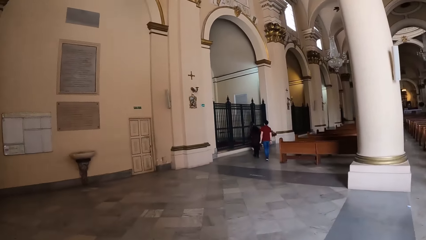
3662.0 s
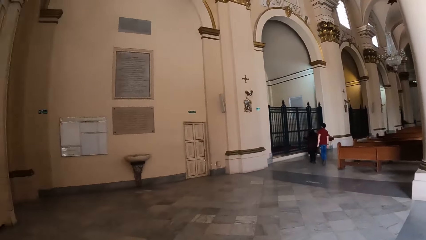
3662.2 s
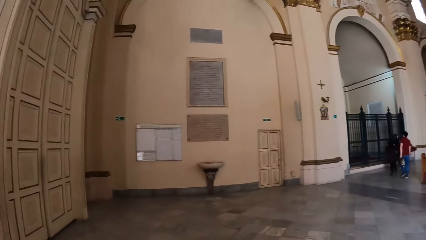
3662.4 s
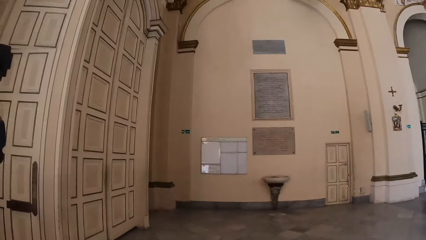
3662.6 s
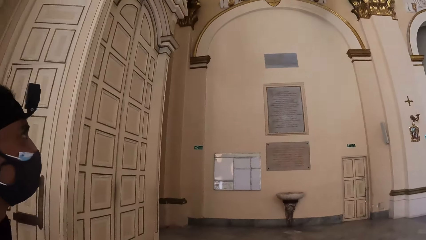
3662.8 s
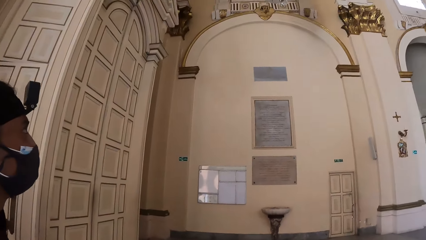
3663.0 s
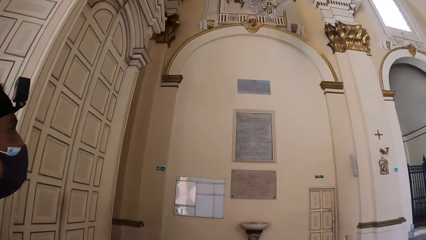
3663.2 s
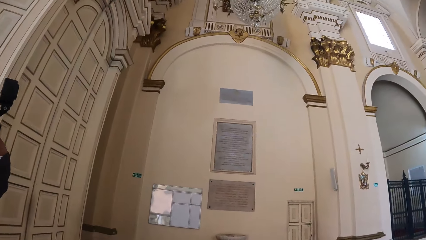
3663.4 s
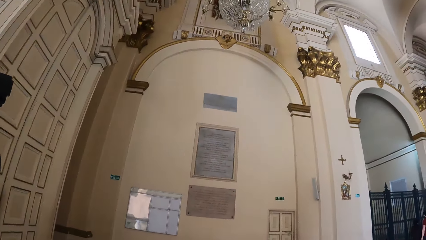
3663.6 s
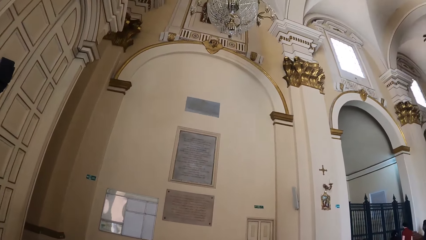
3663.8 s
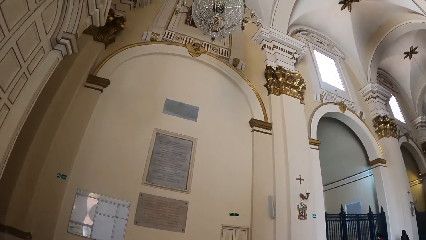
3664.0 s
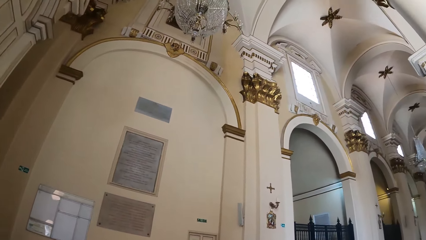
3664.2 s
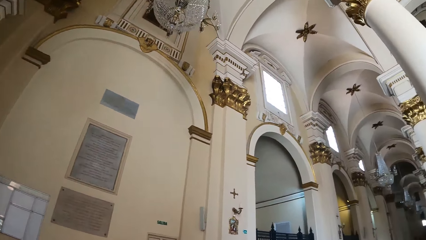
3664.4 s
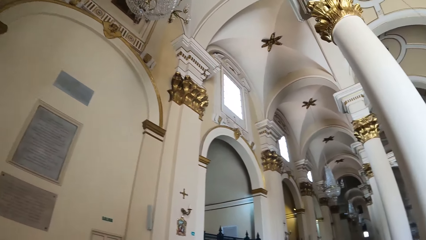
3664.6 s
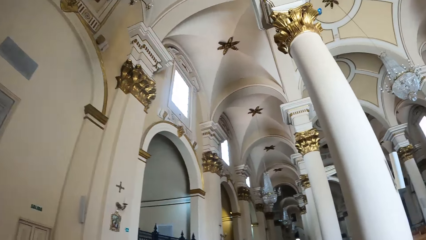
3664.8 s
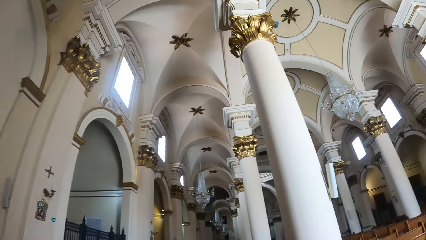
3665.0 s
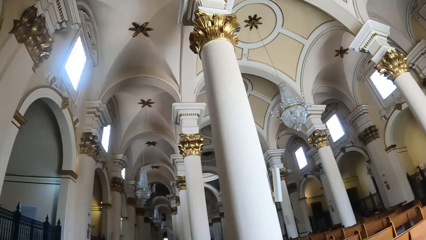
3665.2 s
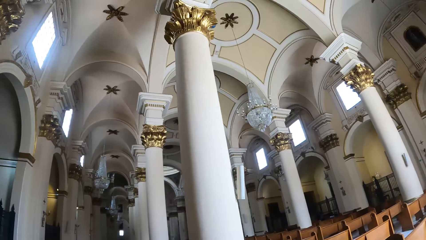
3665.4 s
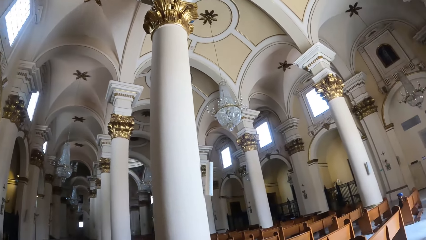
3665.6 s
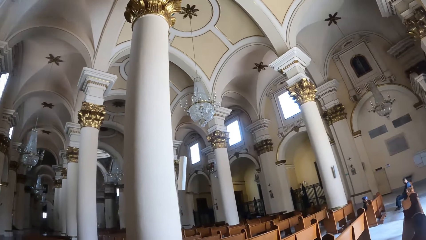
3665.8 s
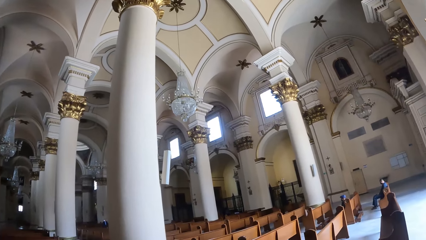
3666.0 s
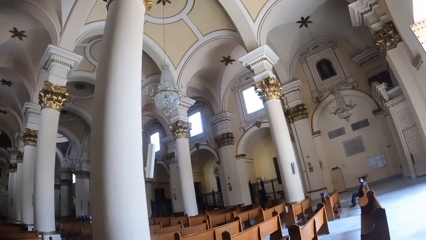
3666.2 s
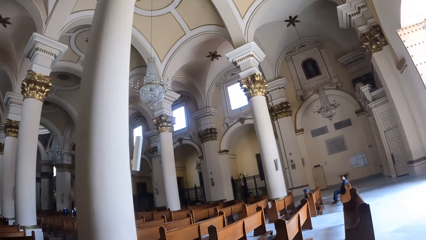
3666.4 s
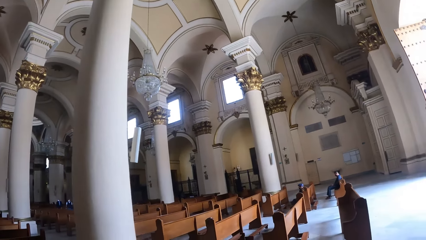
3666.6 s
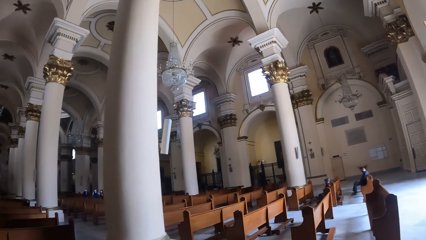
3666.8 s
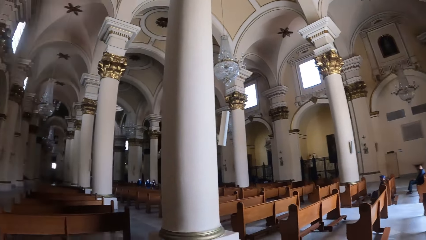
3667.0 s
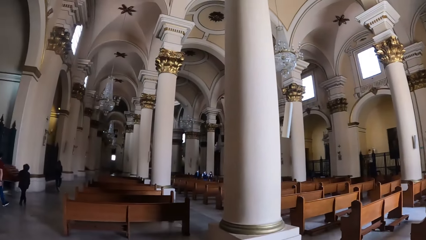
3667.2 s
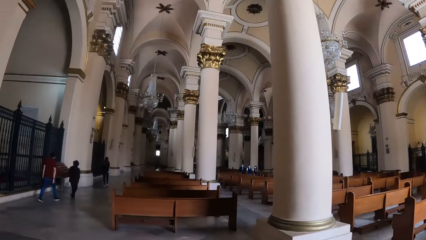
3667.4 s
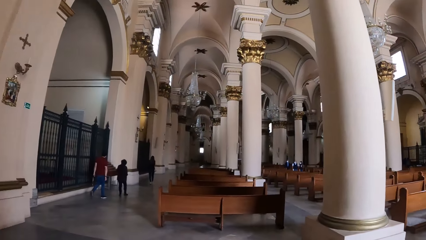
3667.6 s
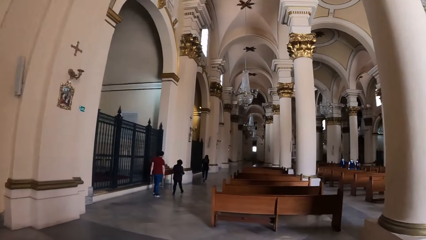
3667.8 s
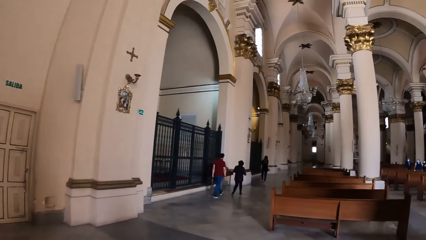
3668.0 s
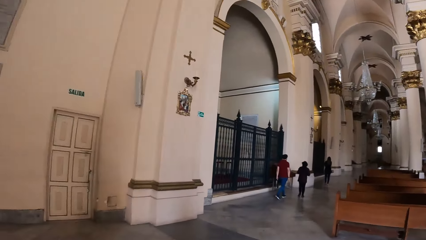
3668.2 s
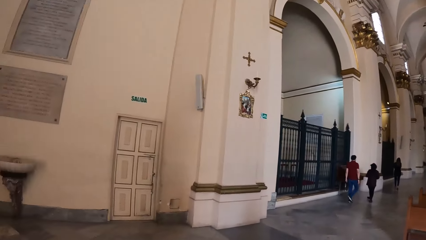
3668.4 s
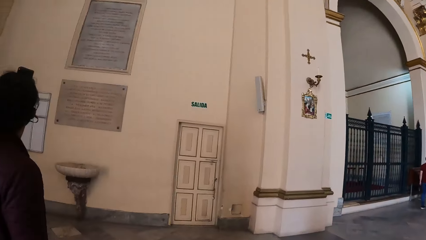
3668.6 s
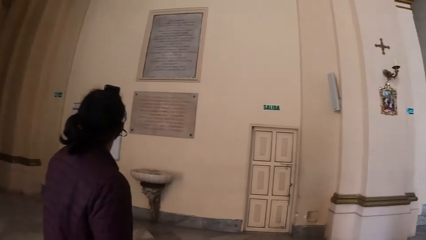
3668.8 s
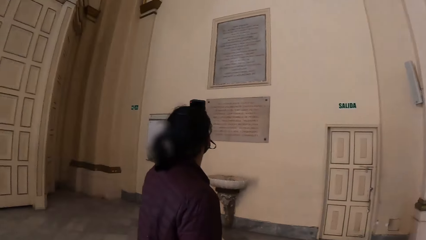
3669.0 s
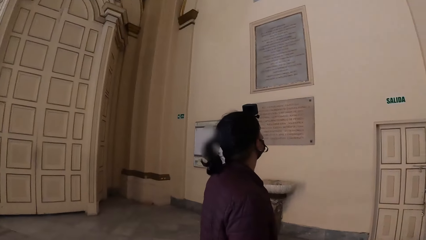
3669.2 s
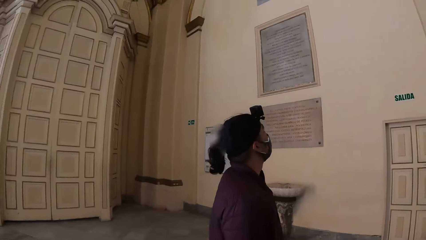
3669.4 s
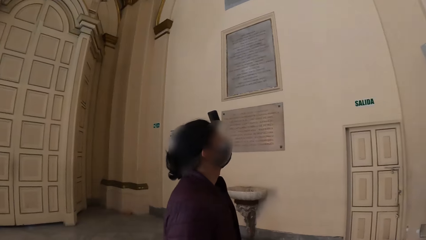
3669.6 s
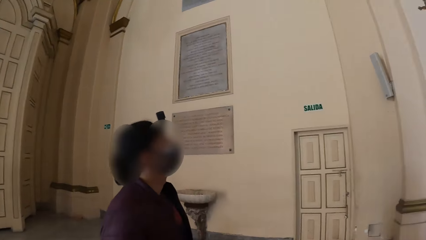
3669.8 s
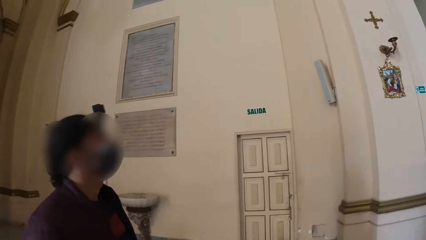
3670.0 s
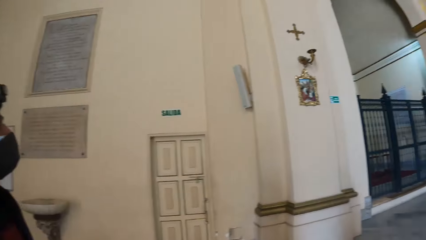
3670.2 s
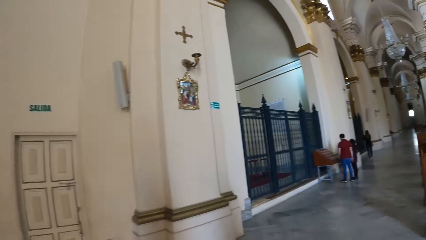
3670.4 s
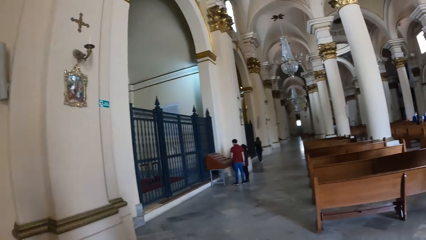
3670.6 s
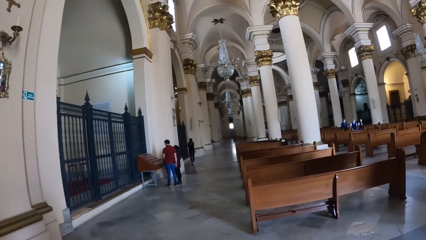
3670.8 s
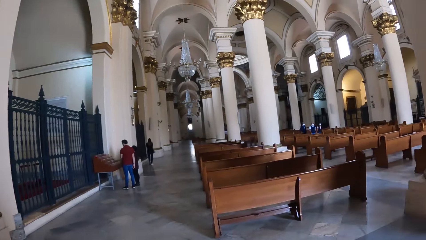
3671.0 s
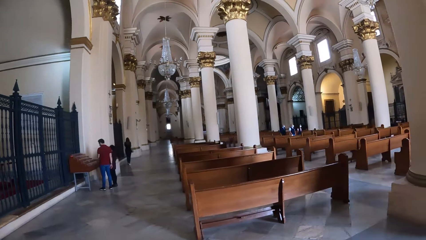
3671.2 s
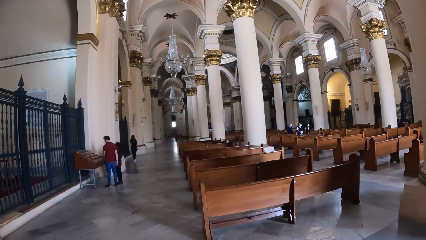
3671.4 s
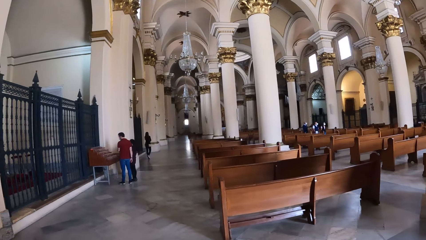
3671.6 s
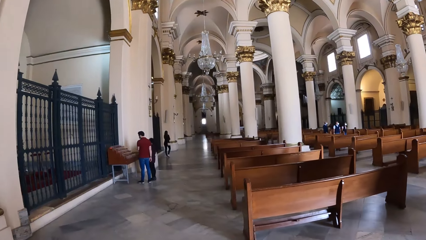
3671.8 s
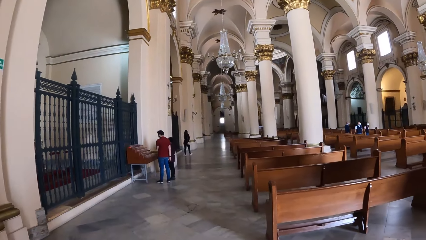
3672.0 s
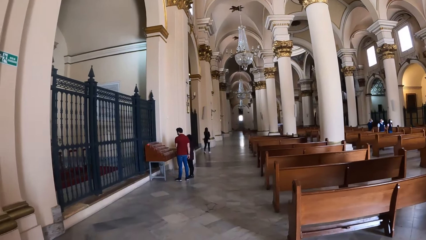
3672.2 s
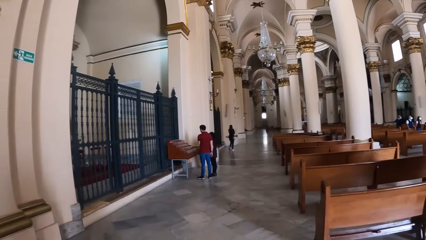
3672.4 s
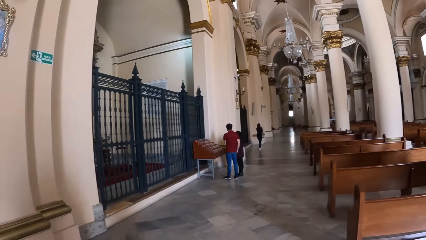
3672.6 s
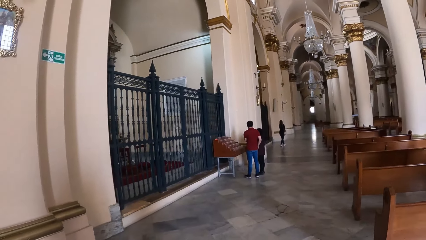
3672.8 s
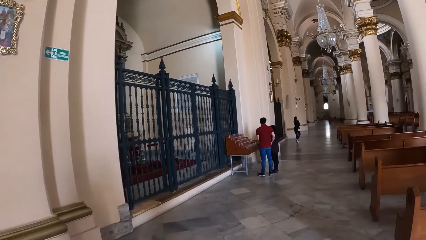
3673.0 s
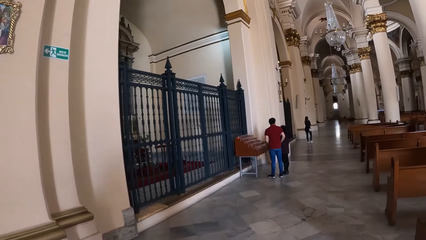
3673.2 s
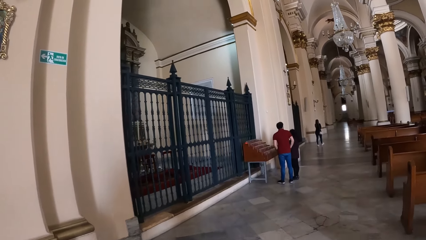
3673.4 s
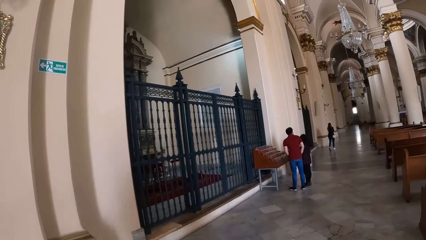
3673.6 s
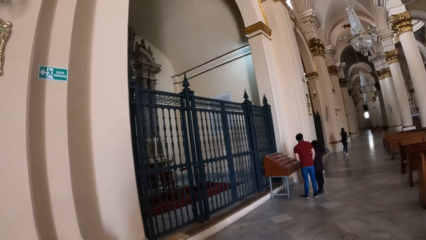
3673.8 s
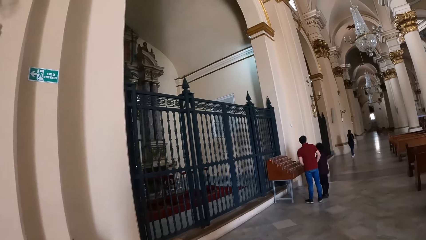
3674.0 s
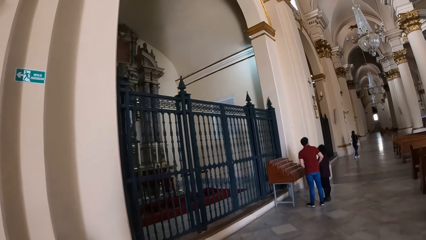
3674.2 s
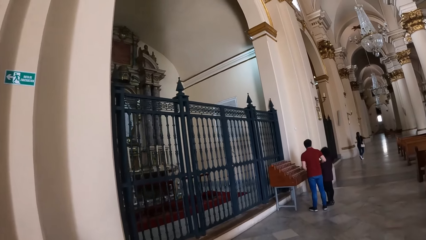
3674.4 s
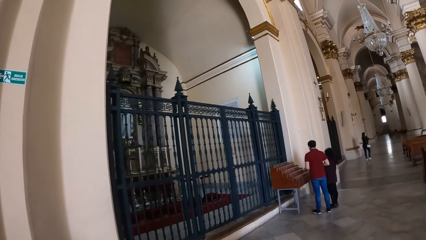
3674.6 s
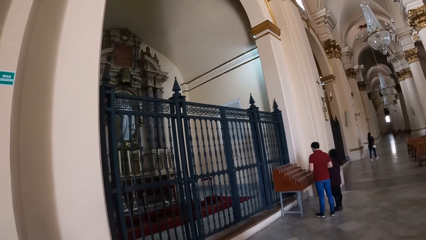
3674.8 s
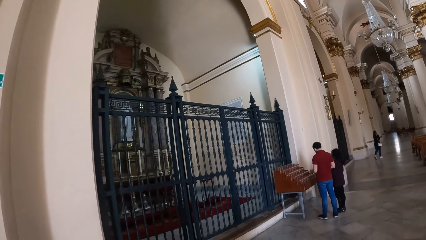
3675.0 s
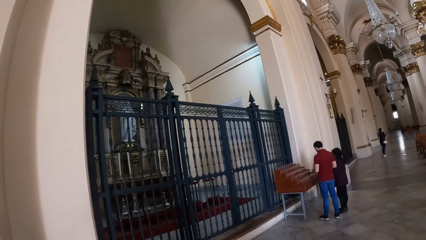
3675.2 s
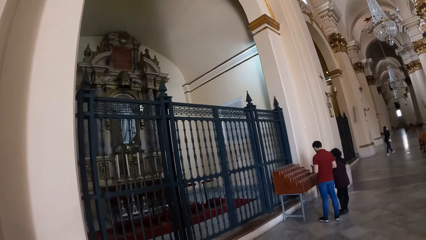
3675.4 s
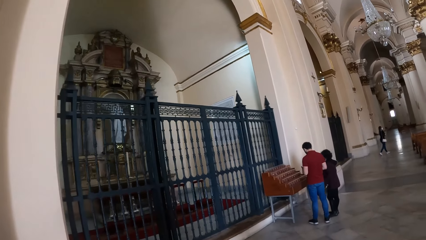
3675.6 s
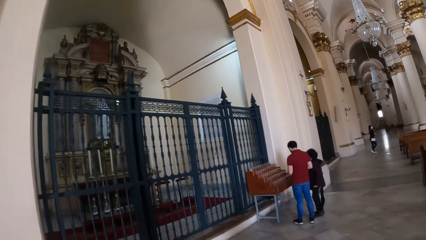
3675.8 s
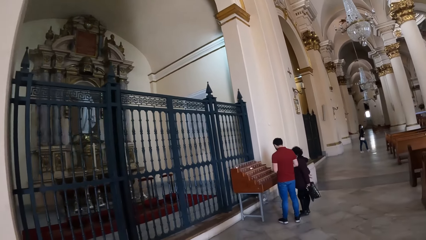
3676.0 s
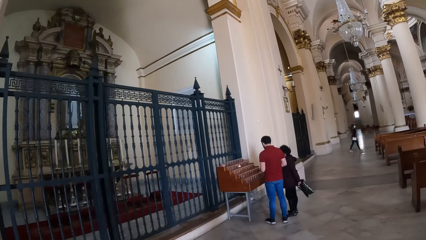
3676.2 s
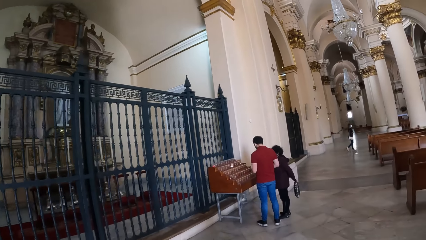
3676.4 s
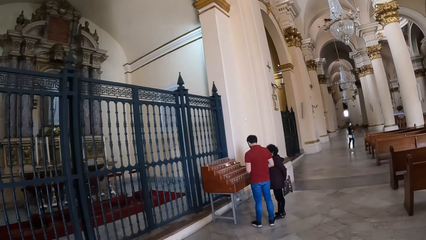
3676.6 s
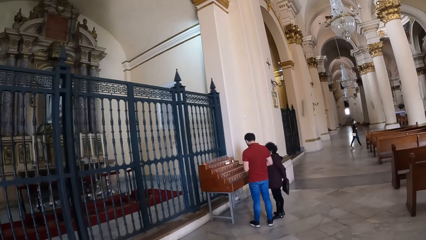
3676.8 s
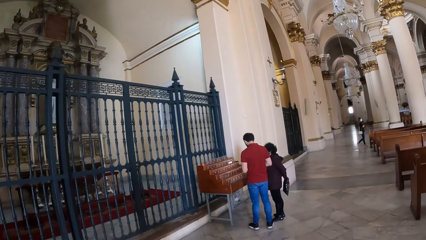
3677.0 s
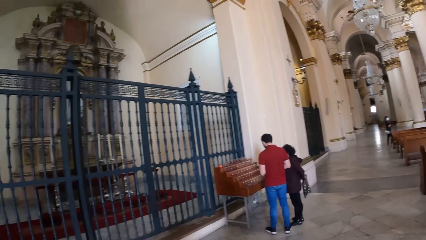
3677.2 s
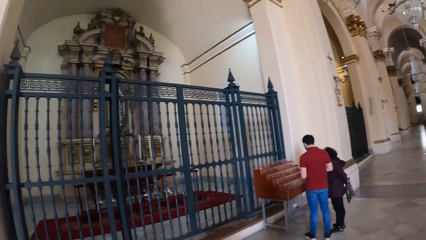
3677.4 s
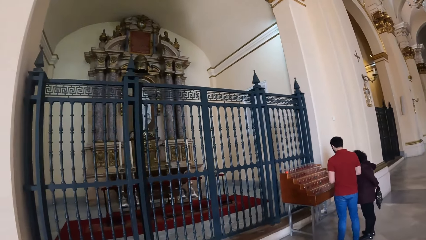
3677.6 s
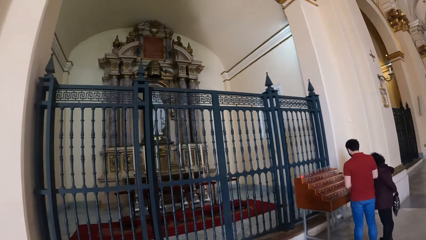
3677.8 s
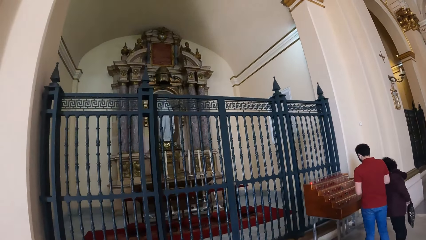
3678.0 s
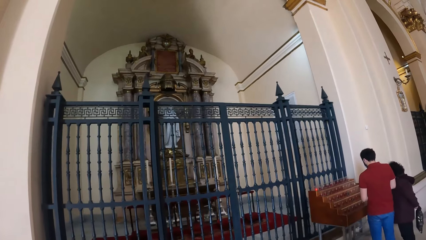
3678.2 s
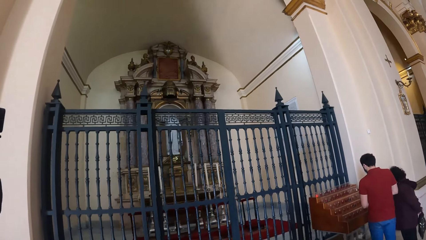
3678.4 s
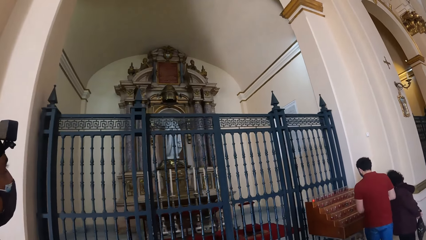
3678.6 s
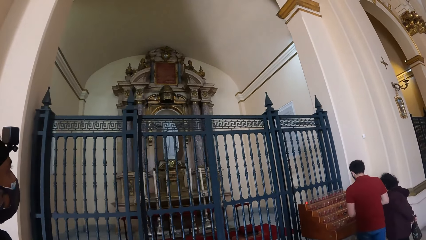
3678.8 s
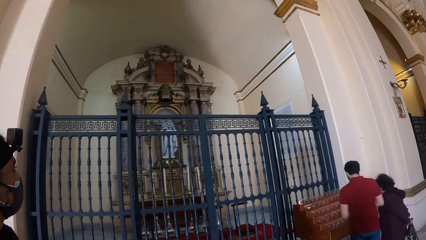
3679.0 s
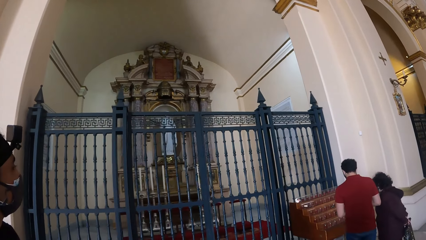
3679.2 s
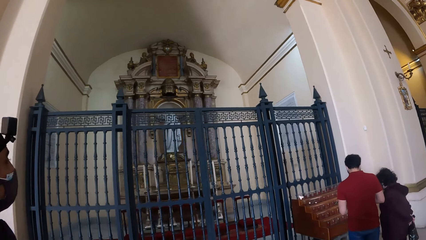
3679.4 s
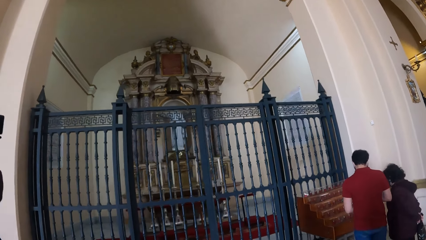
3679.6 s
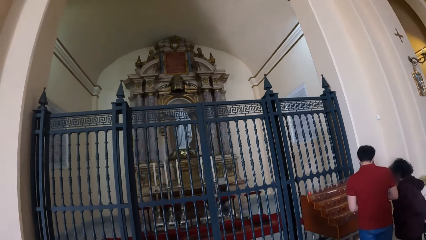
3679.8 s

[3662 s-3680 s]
The camera wearer looks at a person. They look around the room with the person. They look at the person. They walk around the room with the person.
